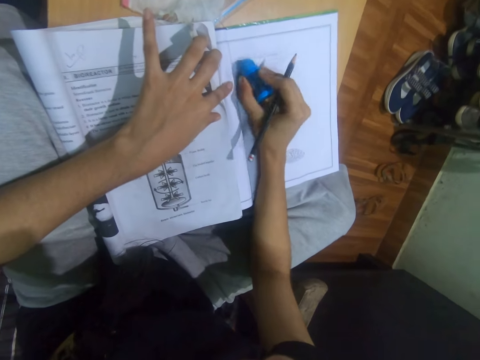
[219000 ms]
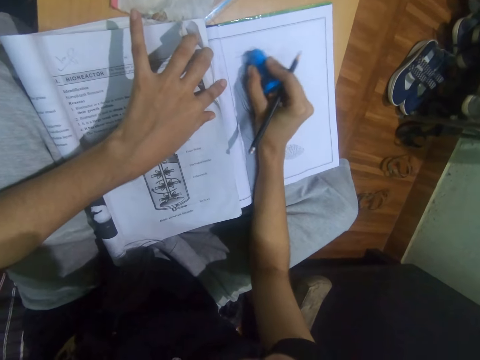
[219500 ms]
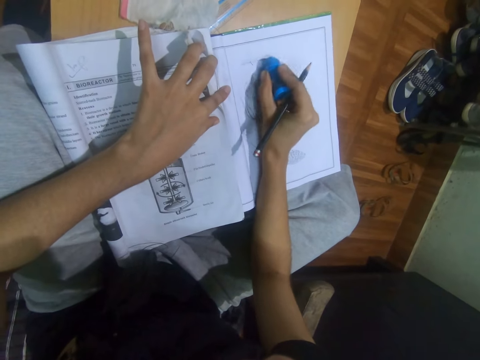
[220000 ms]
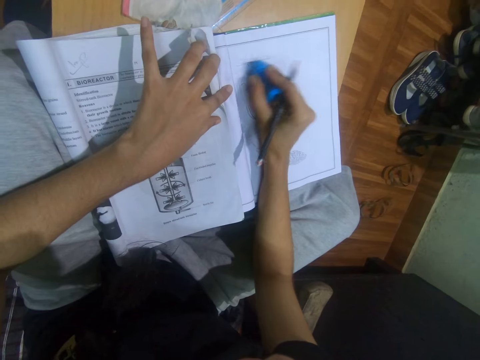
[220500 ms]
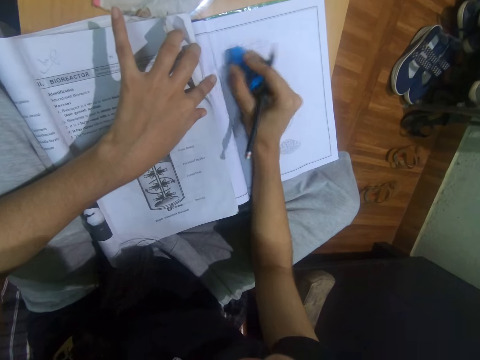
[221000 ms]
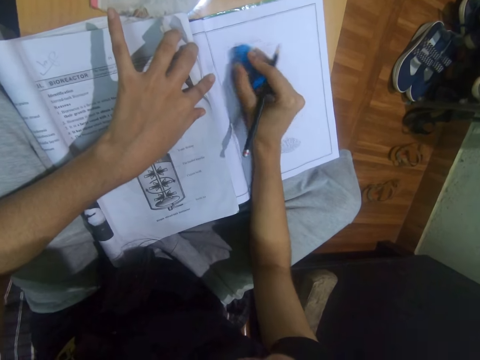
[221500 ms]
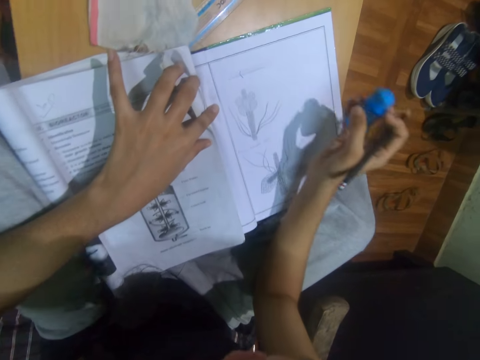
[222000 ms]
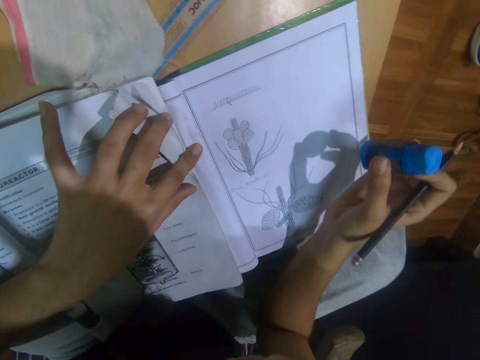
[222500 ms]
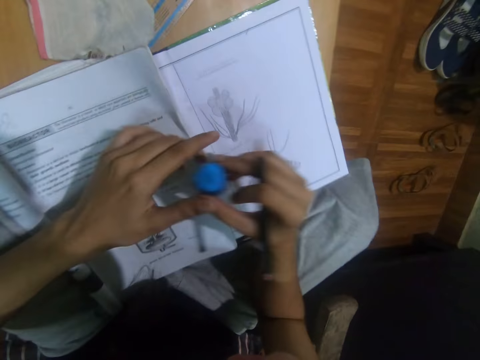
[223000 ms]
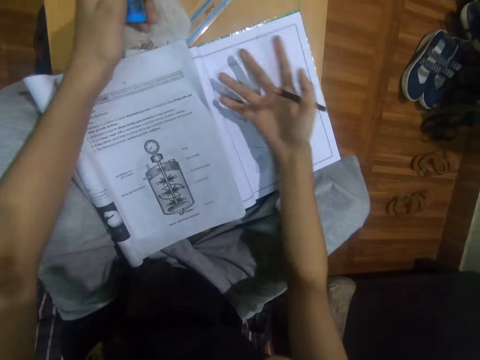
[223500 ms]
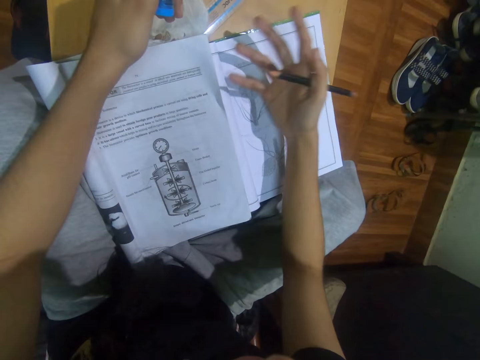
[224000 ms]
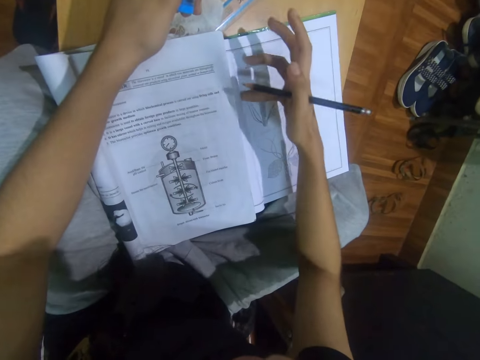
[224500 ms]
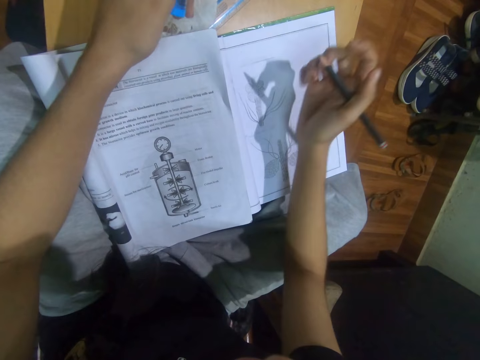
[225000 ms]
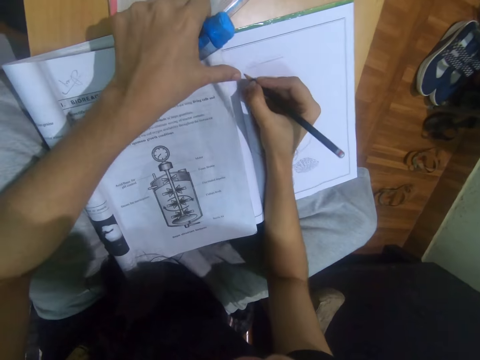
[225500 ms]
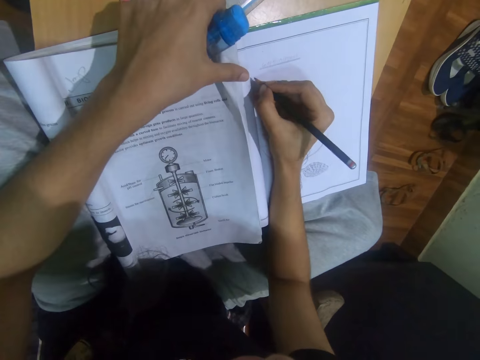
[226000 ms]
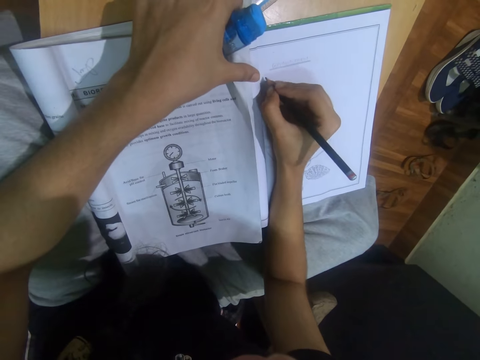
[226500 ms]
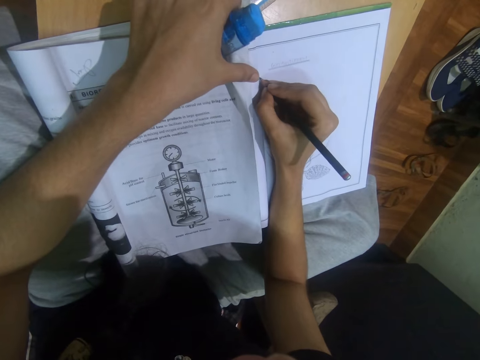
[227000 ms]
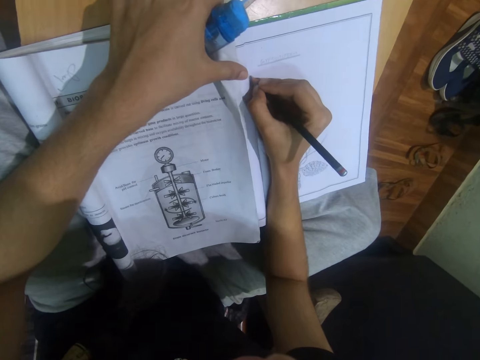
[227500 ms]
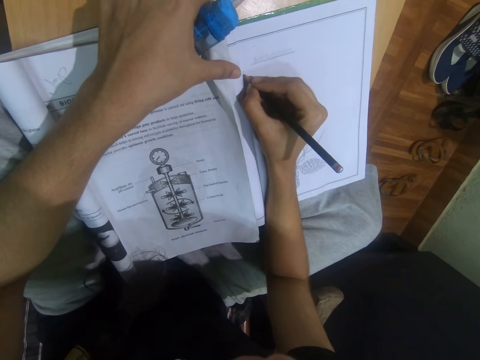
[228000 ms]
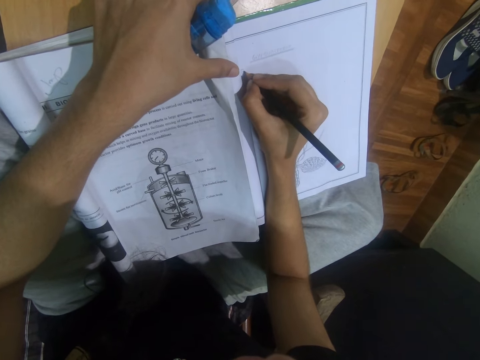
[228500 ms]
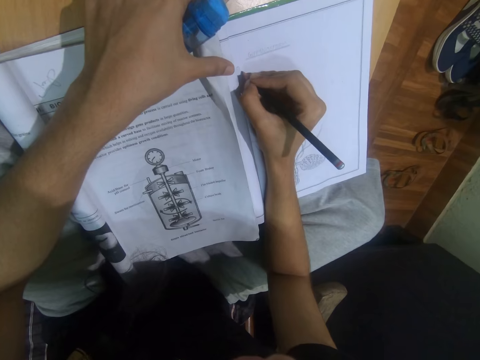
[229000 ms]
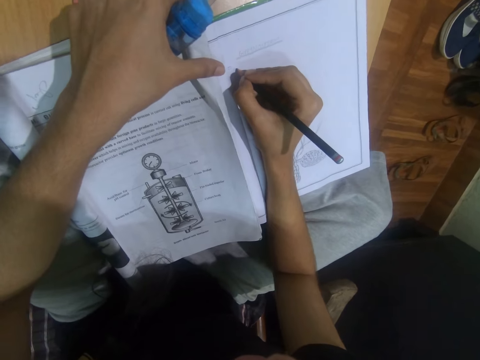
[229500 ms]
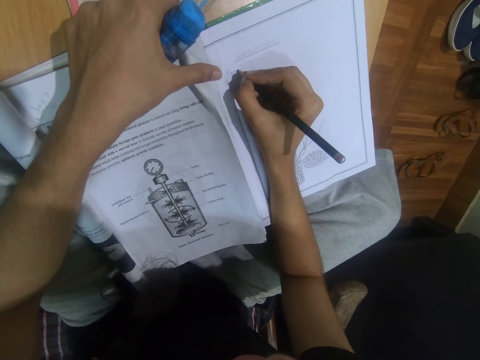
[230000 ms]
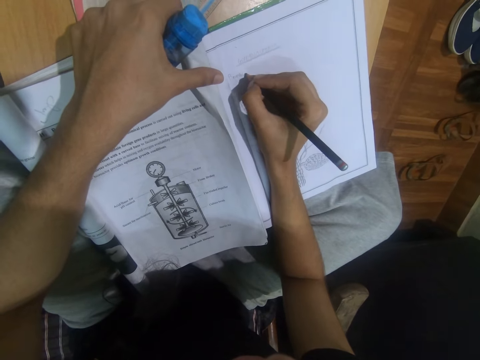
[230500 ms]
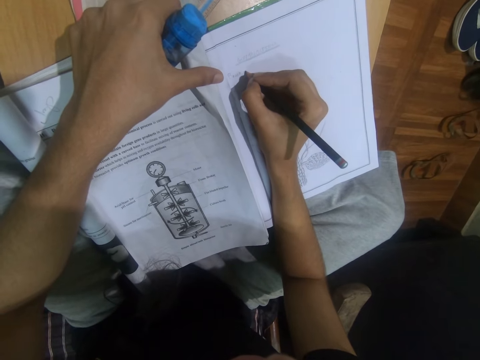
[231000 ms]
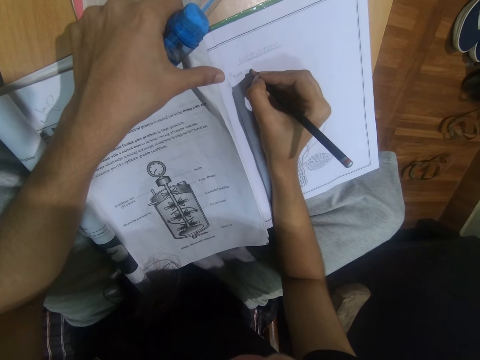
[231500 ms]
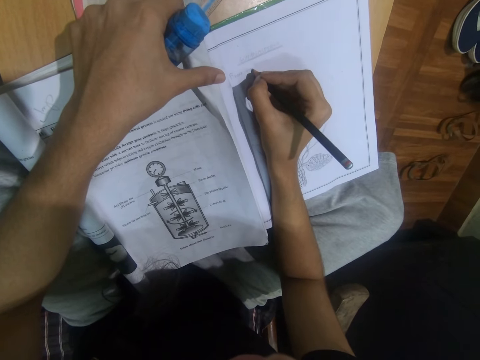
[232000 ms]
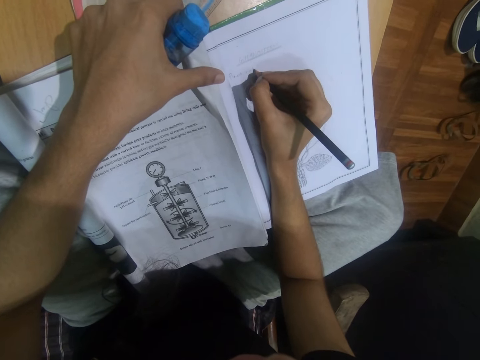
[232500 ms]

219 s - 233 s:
The camera wearer passes the sharpener to his left hand. He cleans the drawing book with his right hand. He places his left hand on the textbook on the table. He adjusts the pencil on the drawing book with his right hand. He writes in the drawing book with the pencil in his right hand.

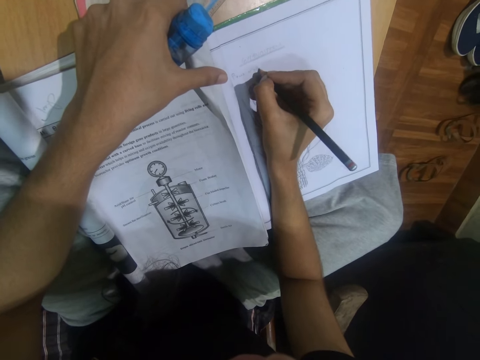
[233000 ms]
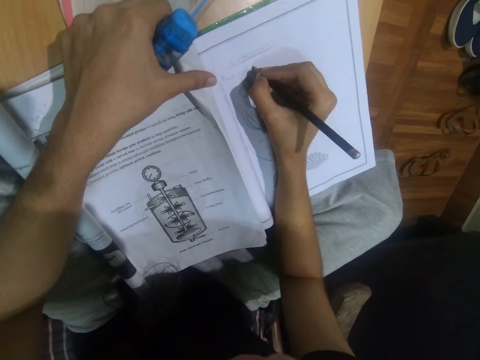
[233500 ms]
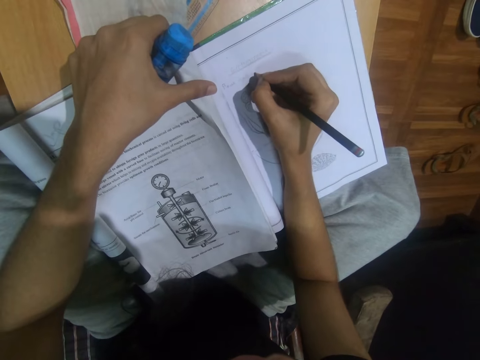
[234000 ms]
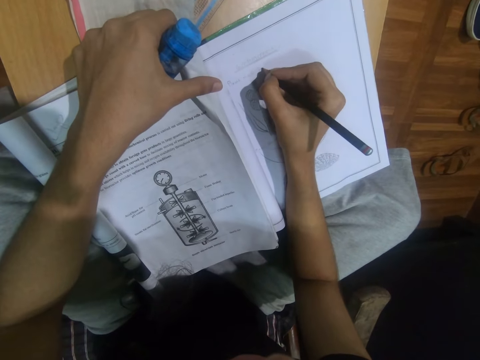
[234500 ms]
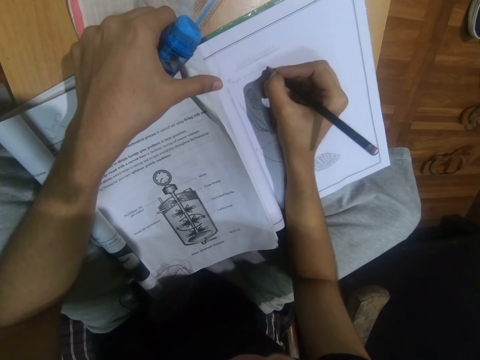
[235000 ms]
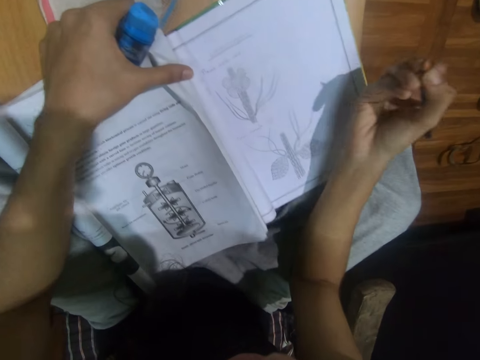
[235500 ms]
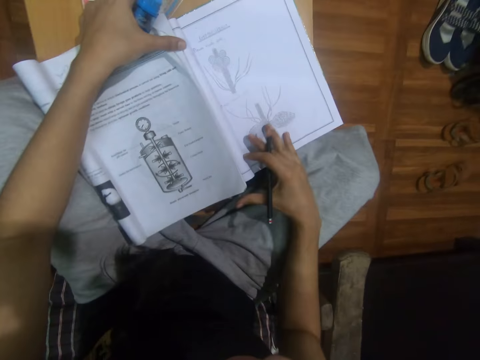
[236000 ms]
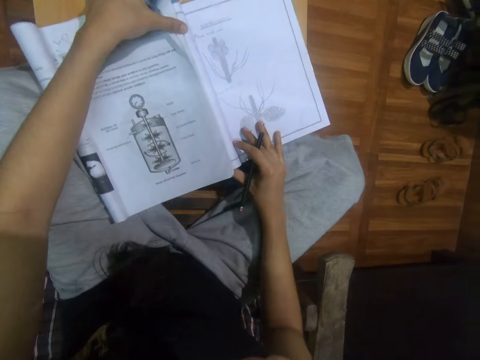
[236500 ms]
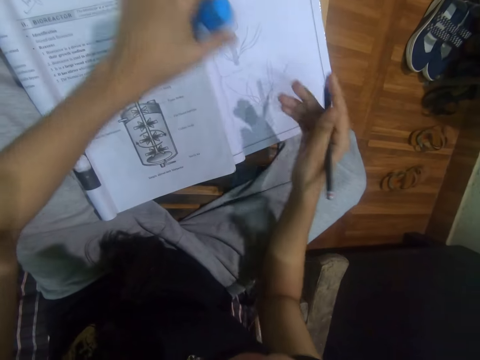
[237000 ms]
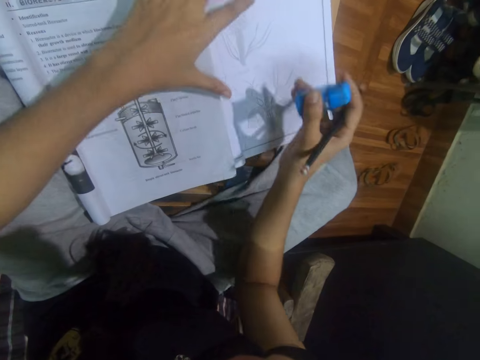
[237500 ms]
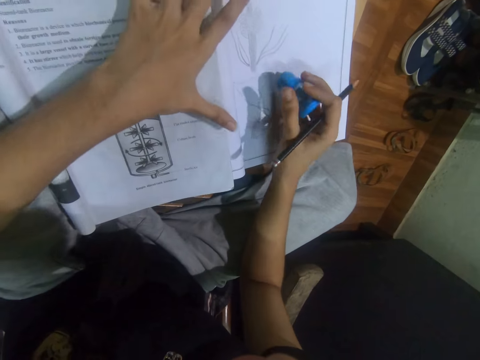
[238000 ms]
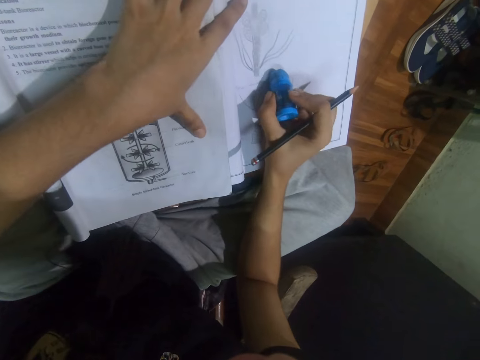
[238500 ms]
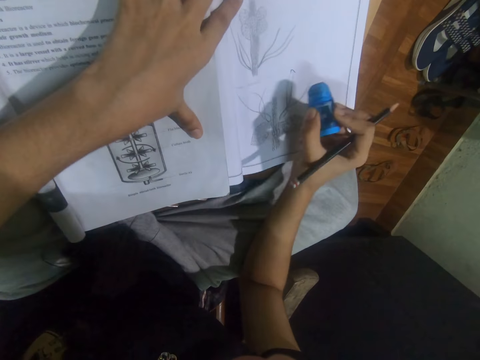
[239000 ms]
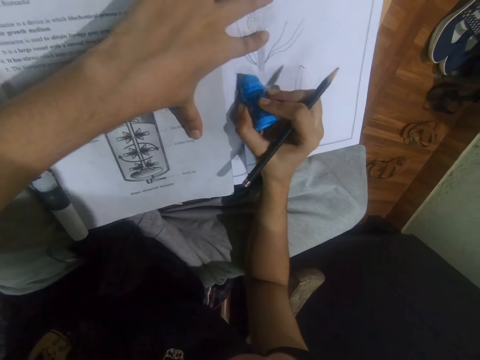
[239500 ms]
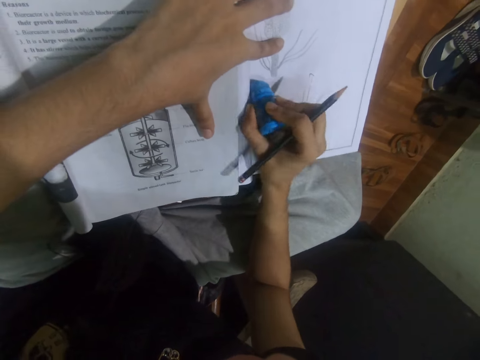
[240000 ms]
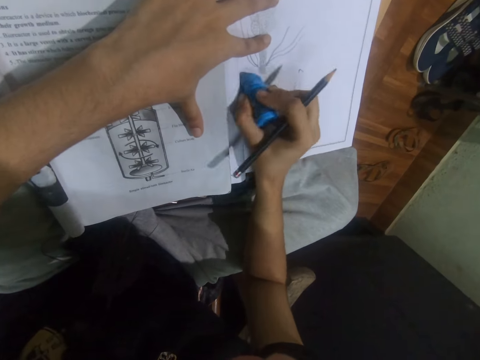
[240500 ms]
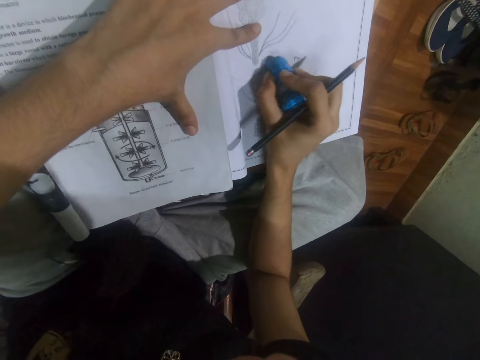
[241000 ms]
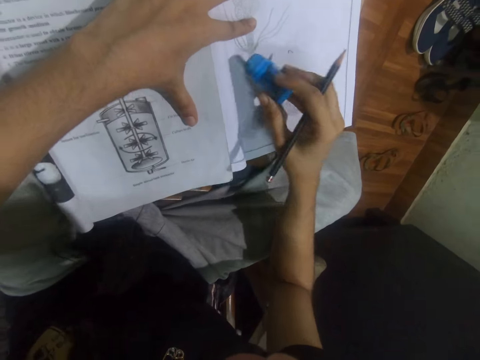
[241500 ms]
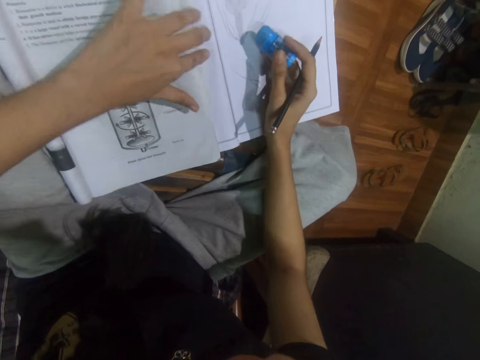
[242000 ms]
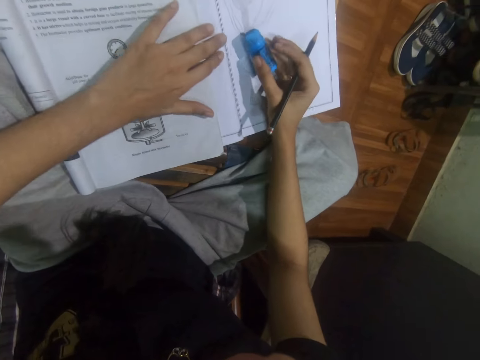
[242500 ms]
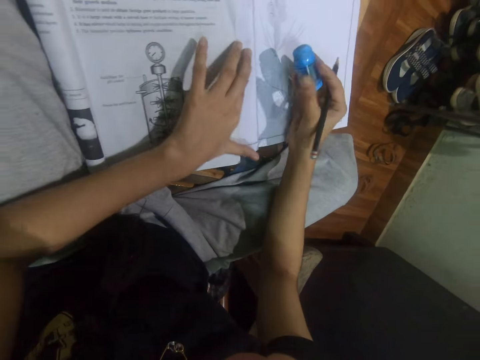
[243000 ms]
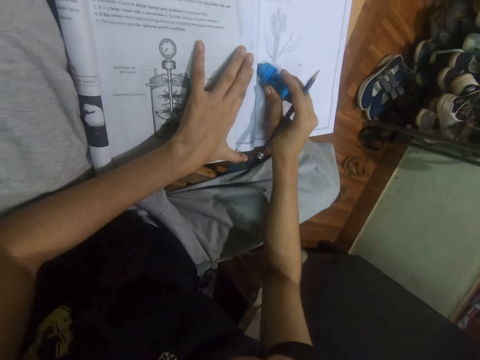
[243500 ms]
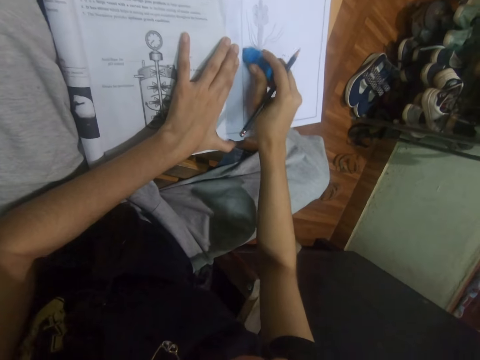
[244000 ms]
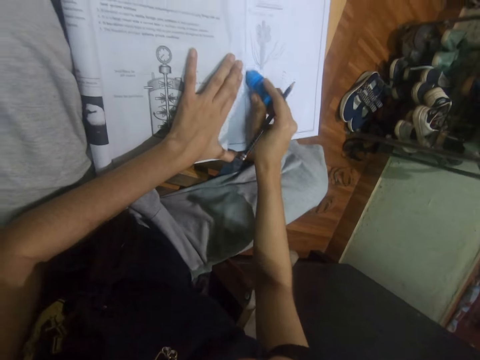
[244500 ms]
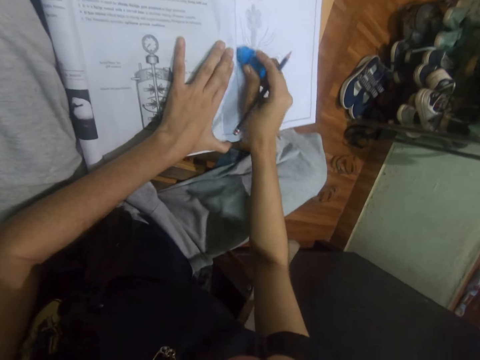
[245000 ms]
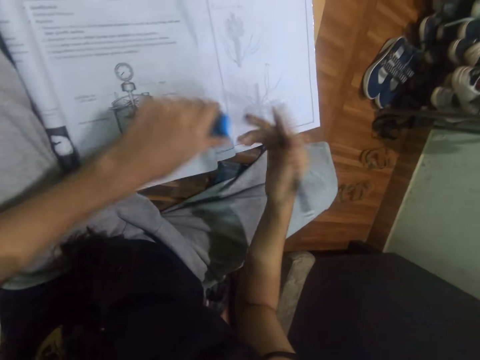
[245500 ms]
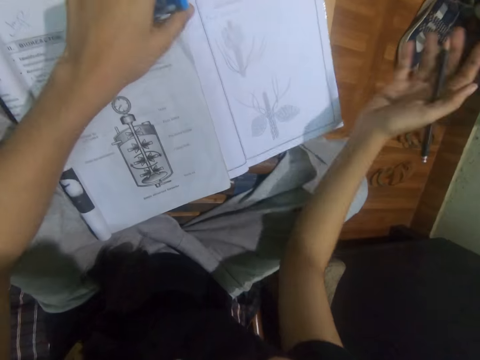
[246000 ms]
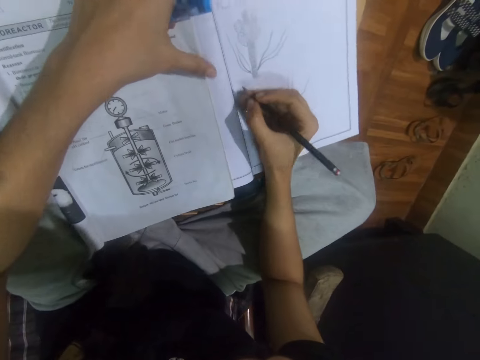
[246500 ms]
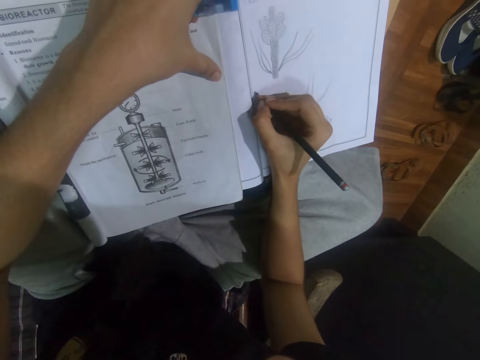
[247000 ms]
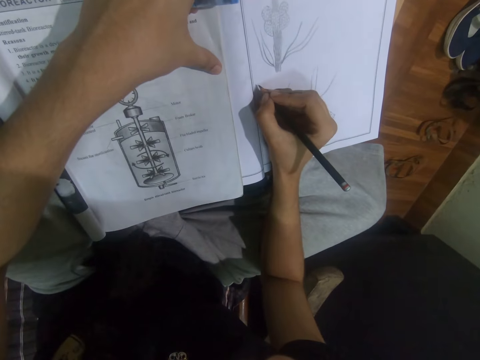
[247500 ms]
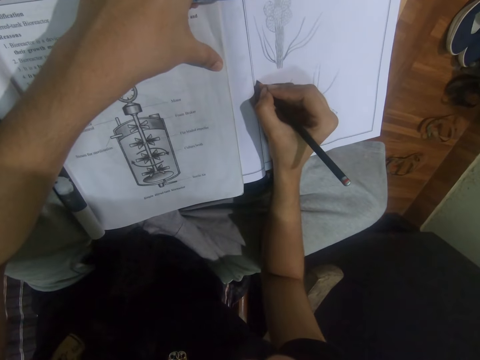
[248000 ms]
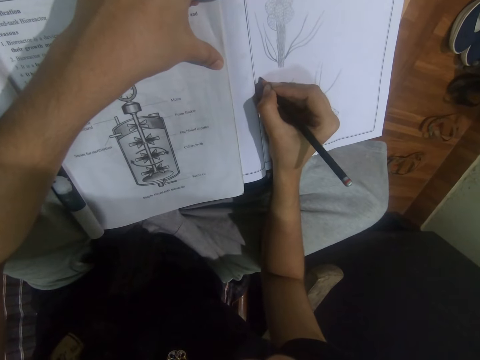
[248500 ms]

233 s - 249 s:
The camera wearer adjusts the drawing book and the textbook on the table with both hands. He looks at the book. He passes the sharpener to his right hand. He places his left hand on the textbook and the drawing book on the table. He erases the drawing book with the sharpener's eraser in his right hand. He places his left hand on the textbook and the drawing book on the table. He erases the drawing book with the sharpener's eraser in his right hand. He adjusts the textbook on the table with his left hand. He places his left hand on the drawing book on the table. He erases the drawing book with the sharpener's eraser in his right hand. He passes the sharpener to his left hand. He cleans the drawing book with his right hand. He places his left hand on the textbook on the table. He adjusts the pencil on the drawing book with his right hand. He writes in the drawing book with the pencil in his right hand.
